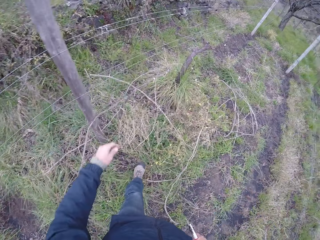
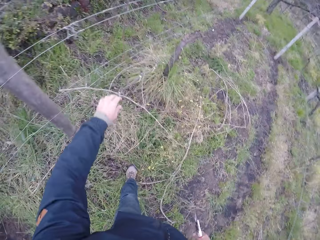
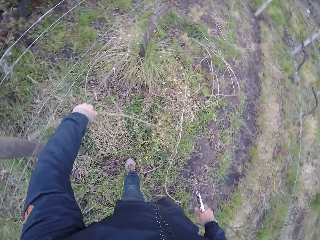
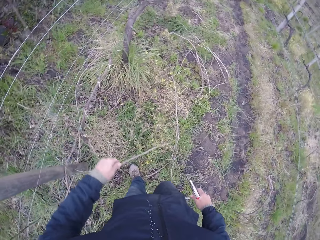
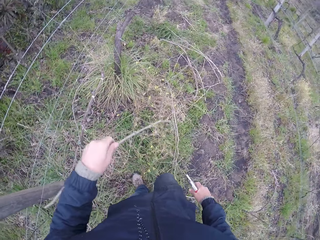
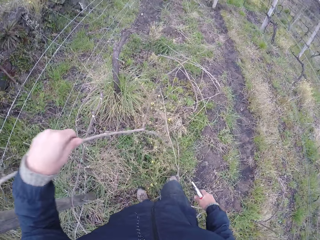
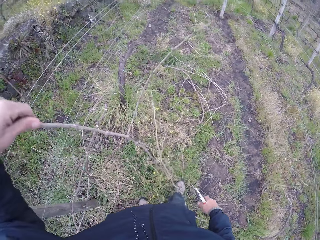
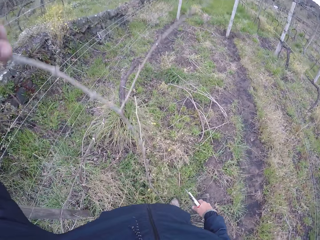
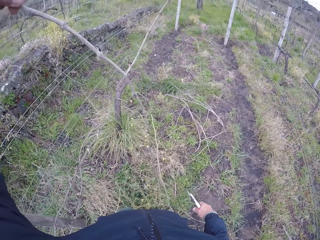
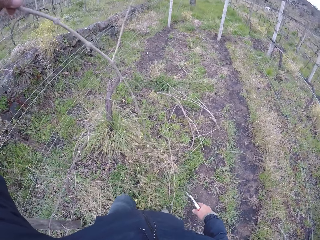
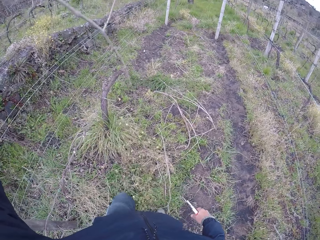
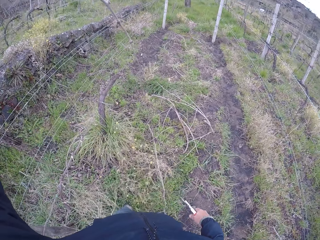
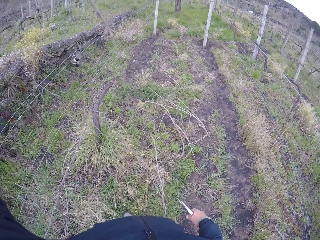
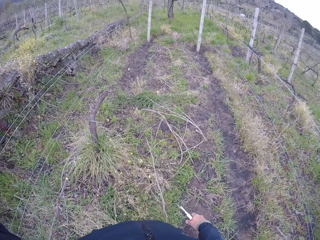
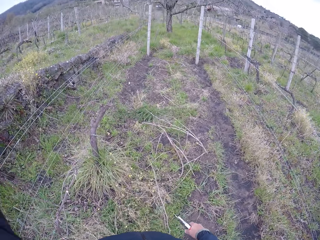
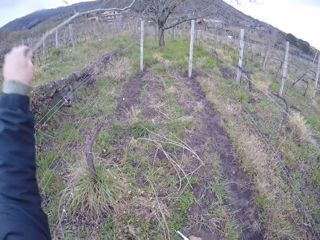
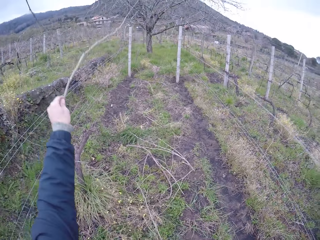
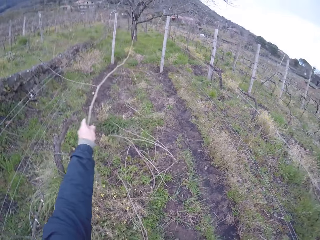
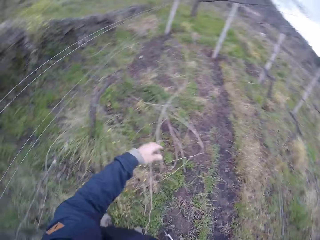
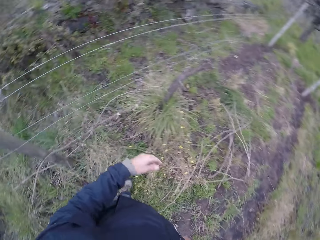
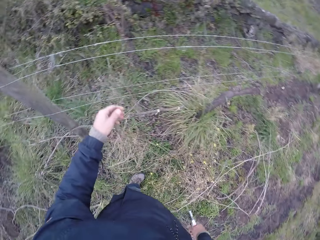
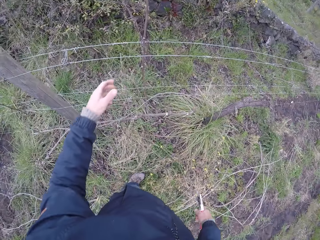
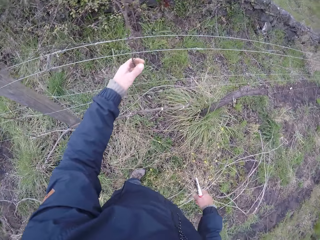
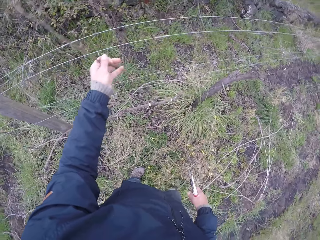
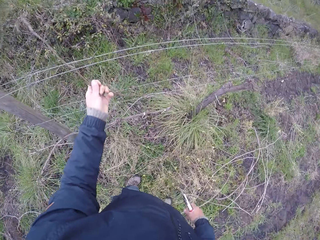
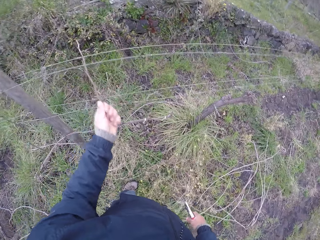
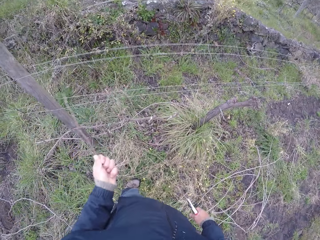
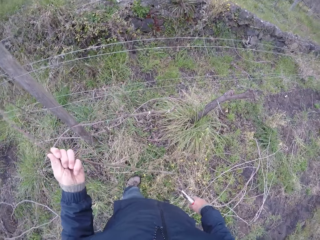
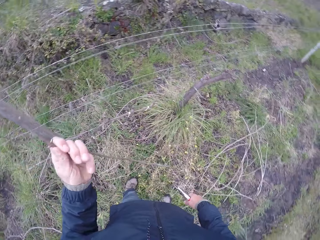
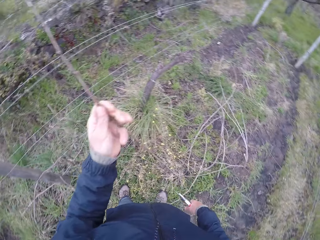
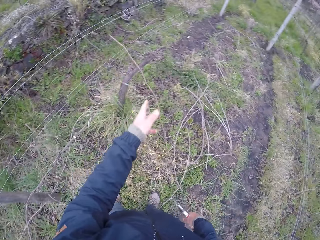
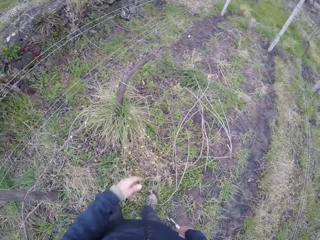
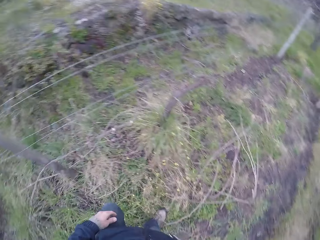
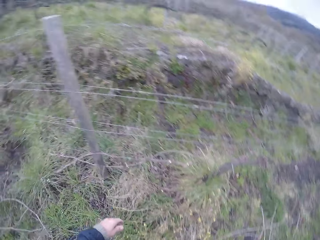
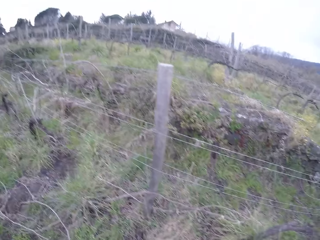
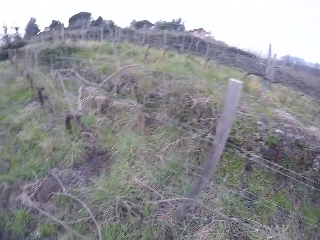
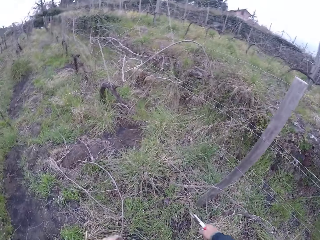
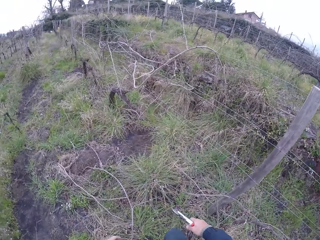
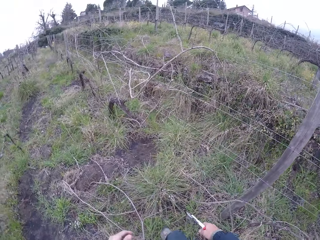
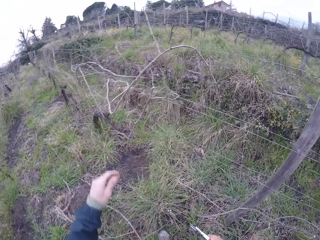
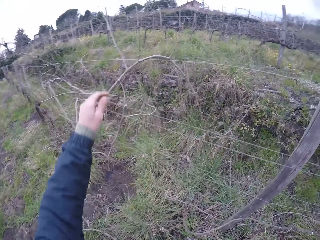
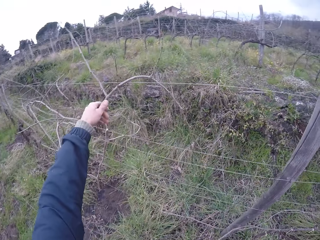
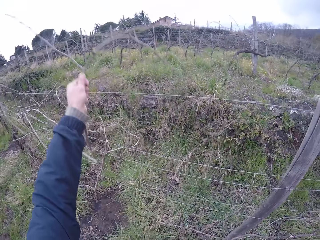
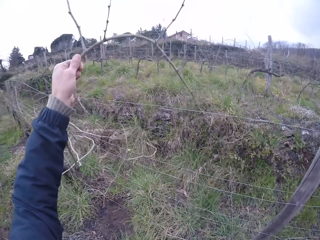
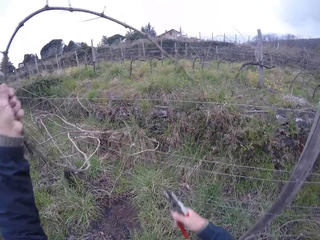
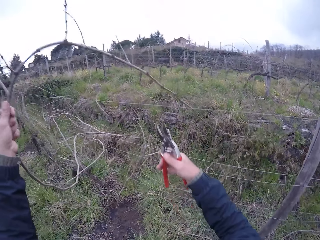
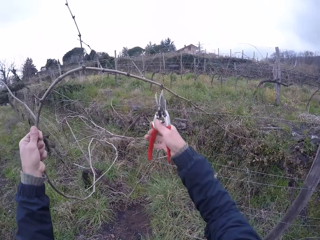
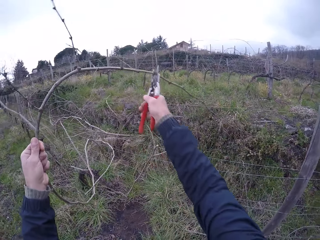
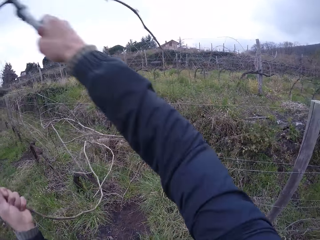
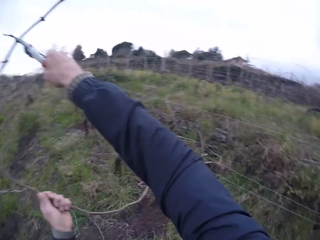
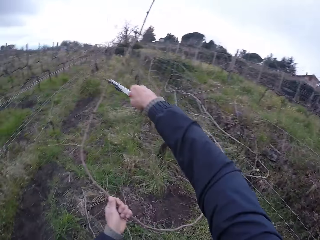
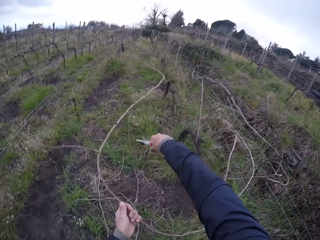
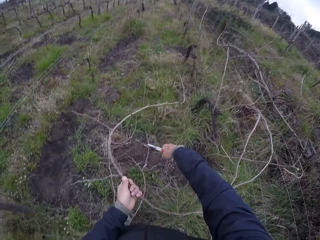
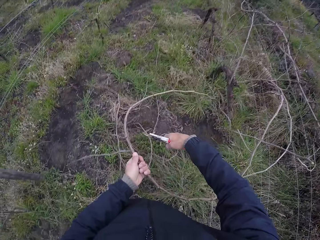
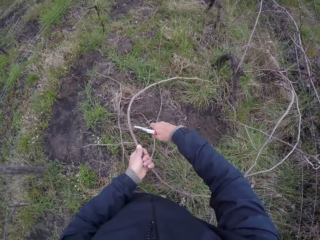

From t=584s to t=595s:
The camera wearer picks up a stick from the floor with his left hand. He throws the stick to the floor with his left hand. He pulls a stick out of the wire with his left hand. He throws the stick to the floor with his left hand. He walks around the farm. He pulls a stick out of the wire with his left hand.

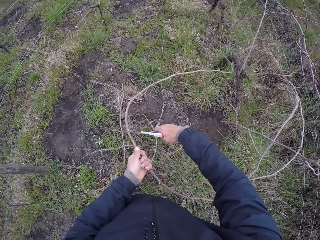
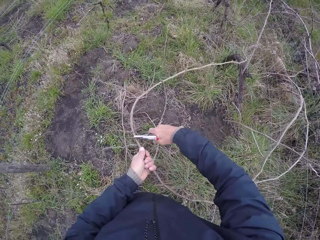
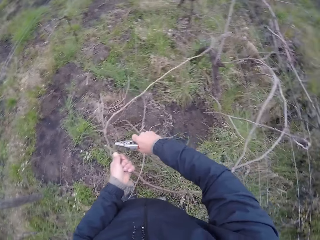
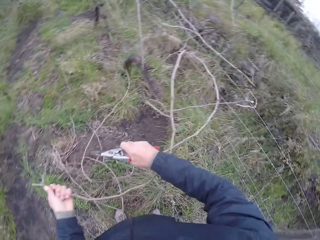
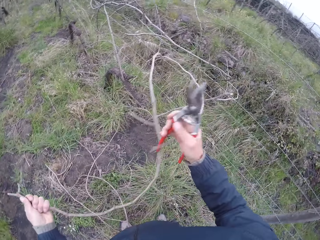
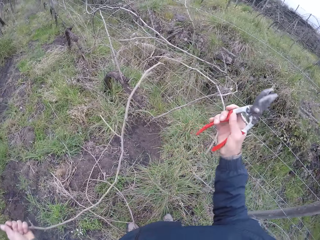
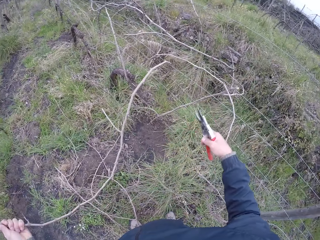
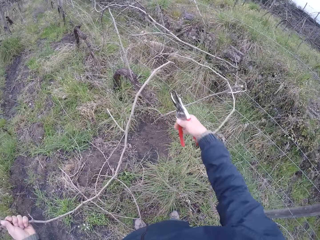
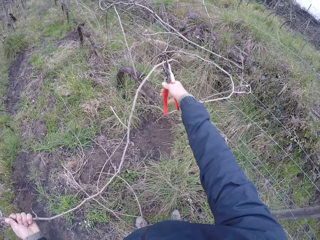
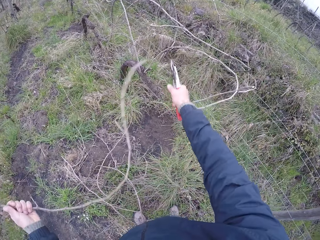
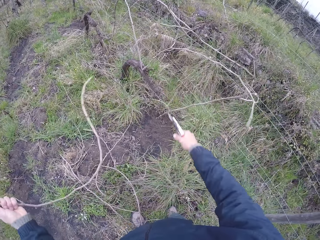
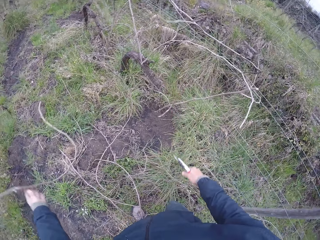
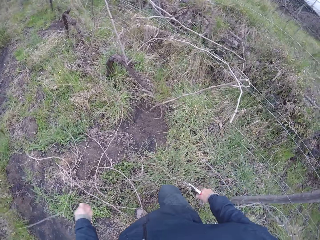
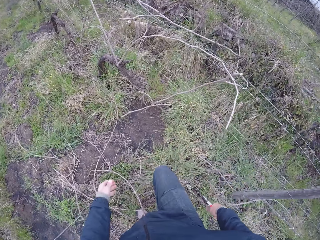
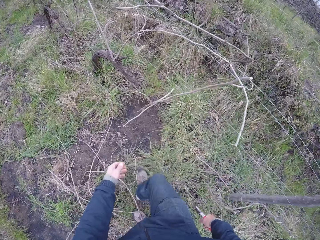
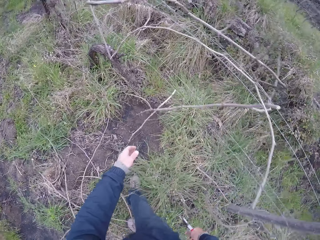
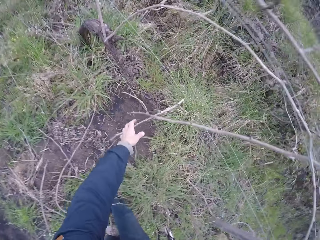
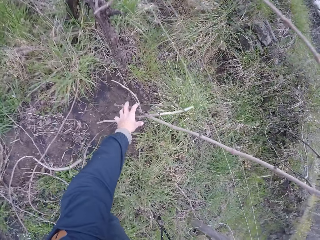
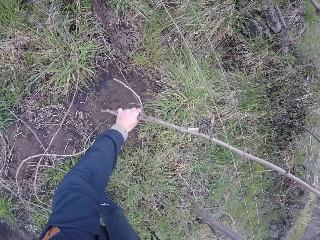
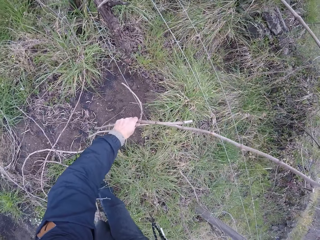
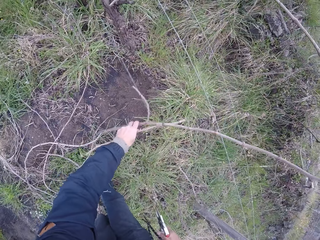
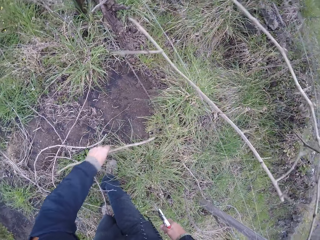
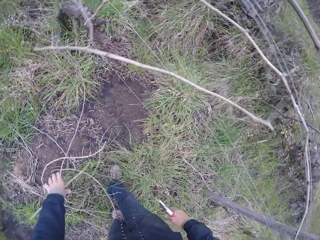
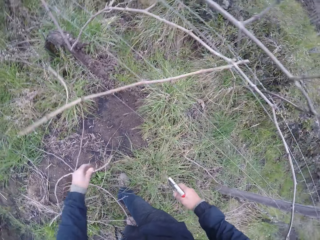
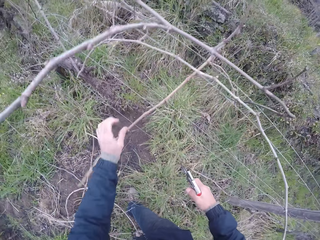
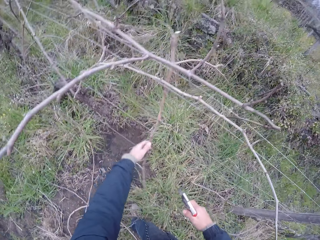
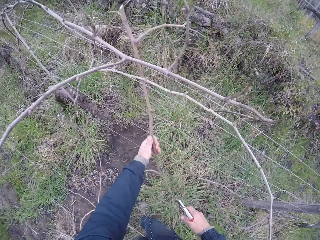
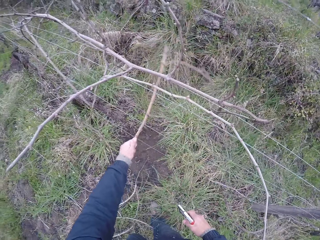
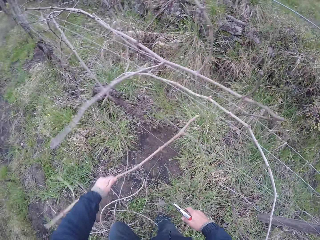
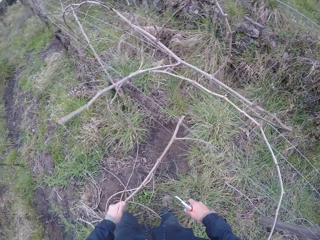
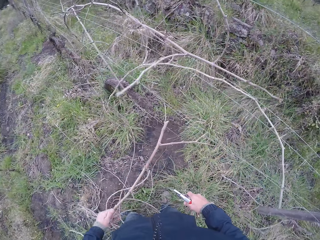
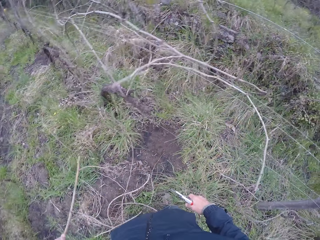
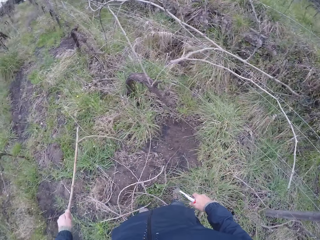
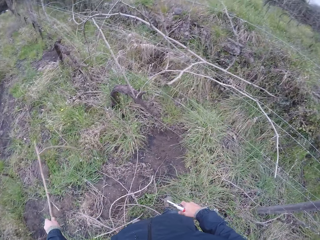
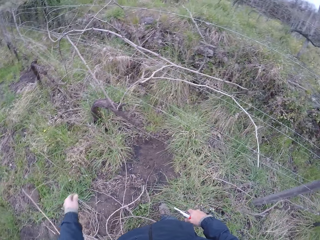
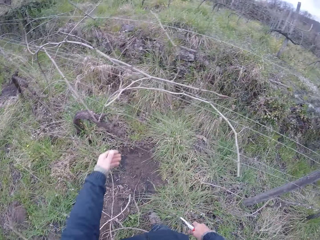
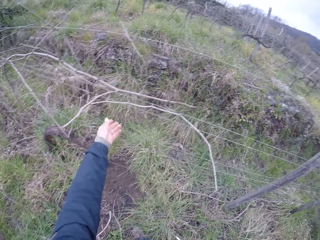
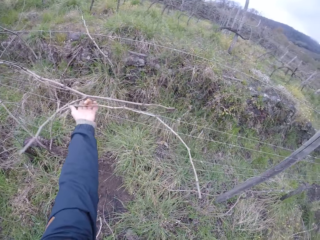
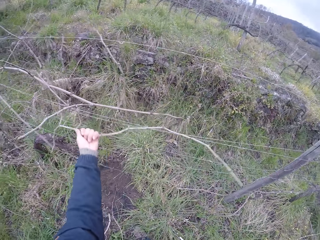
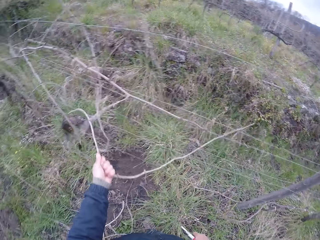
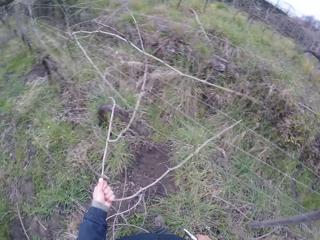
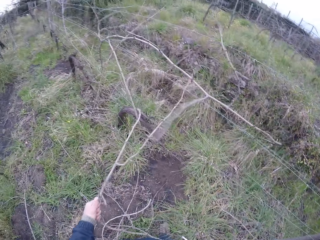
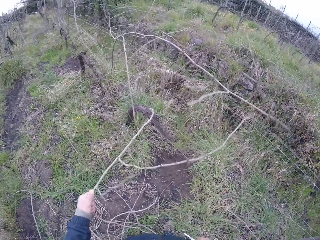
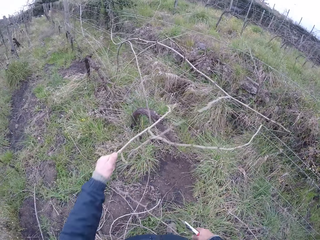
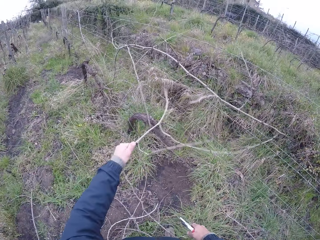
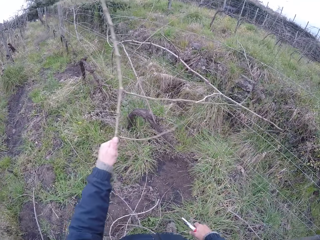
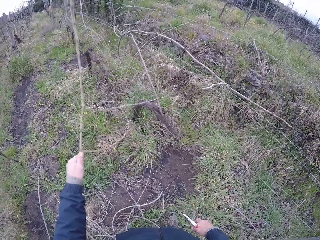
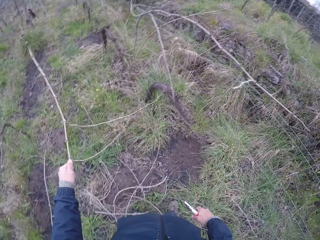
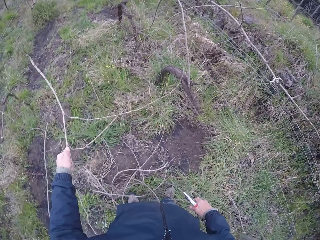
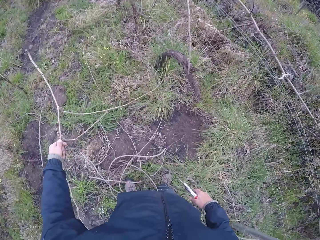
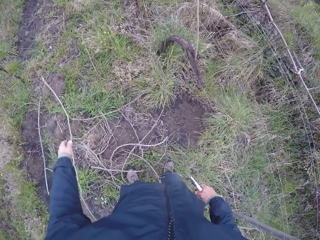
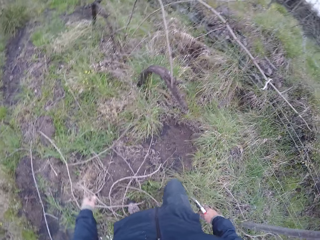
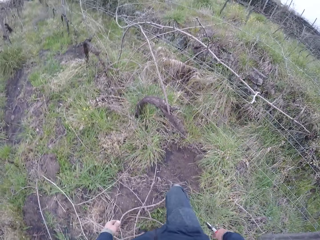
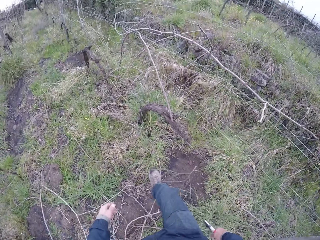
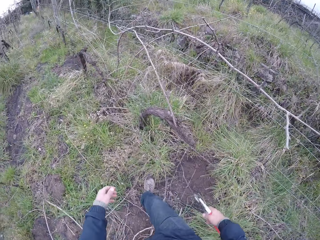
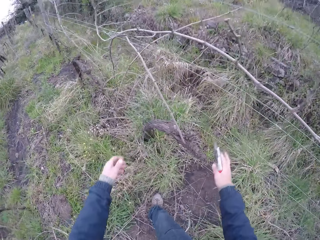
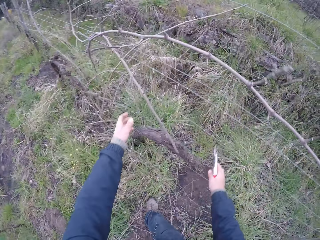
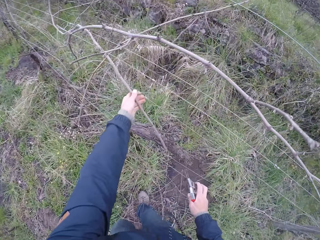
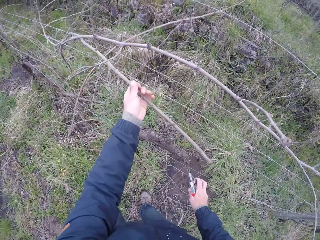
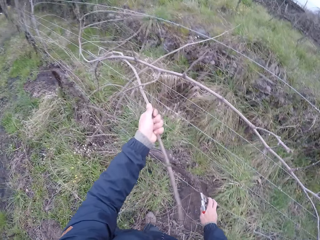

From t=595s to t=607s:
The camera wearer cuts the stick or branch with the secateurs in his right hand. He cuts the stick again. He throws the stick to the floor with his left hand. He pulls a stick out of the wire with his left hand. He throws the stick to the floor with his left hand. He pulls a stick out of the wire with his left hand. He drops the branch on the ground. He pulls a stick out of the wire with his left hand. He throws the stick to the floor with his left hand. He pulls the wire with his right hand. He pulls a branch from the fence.
